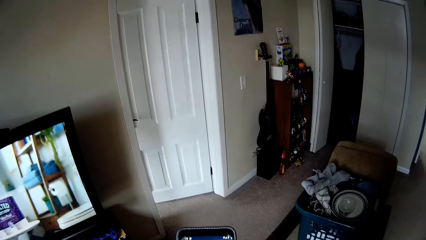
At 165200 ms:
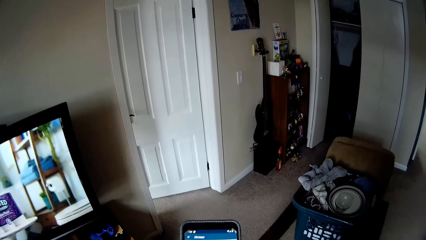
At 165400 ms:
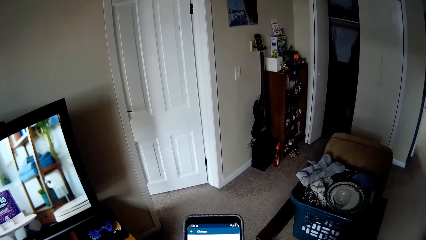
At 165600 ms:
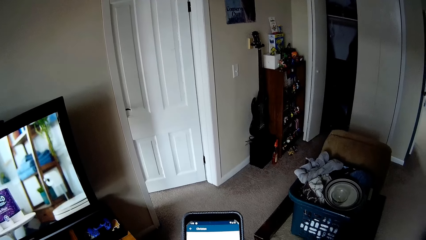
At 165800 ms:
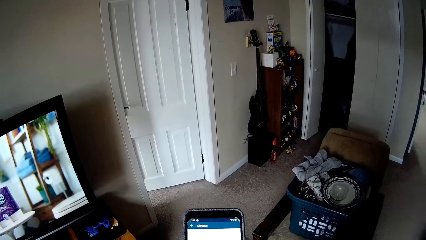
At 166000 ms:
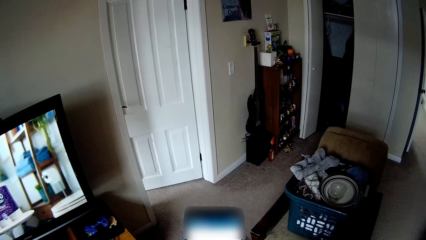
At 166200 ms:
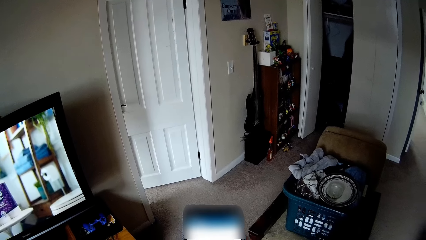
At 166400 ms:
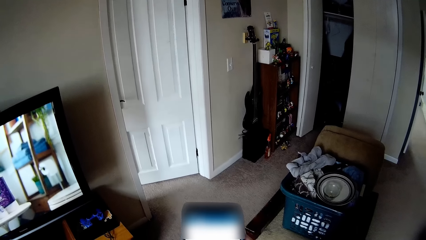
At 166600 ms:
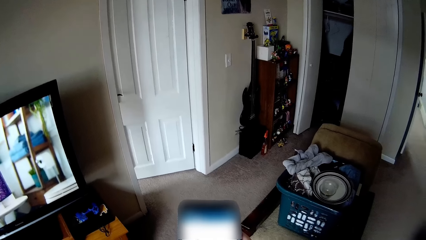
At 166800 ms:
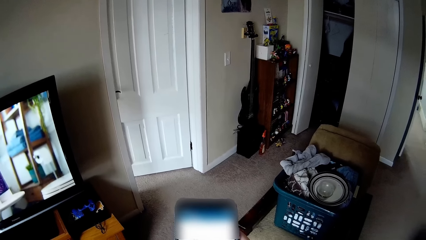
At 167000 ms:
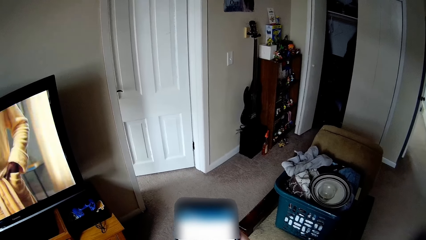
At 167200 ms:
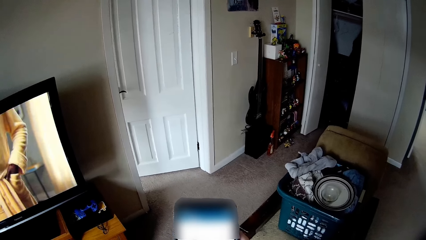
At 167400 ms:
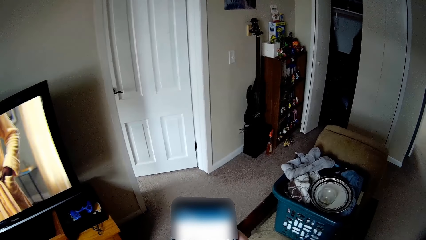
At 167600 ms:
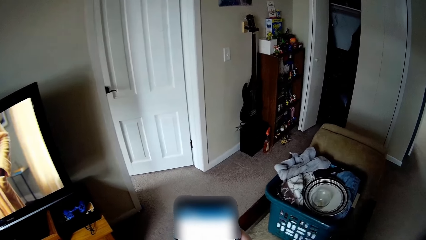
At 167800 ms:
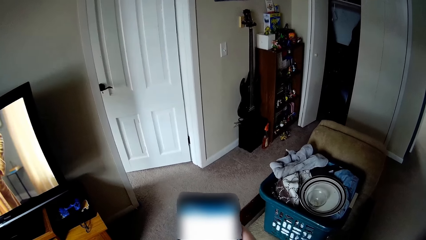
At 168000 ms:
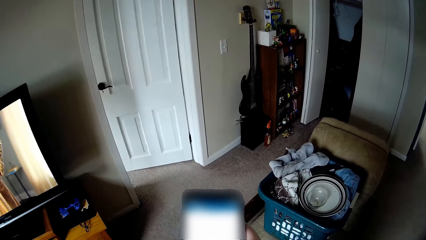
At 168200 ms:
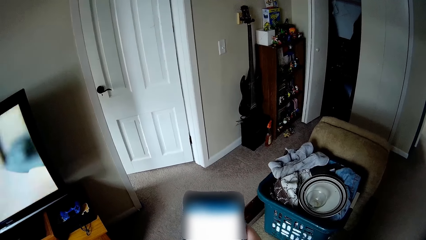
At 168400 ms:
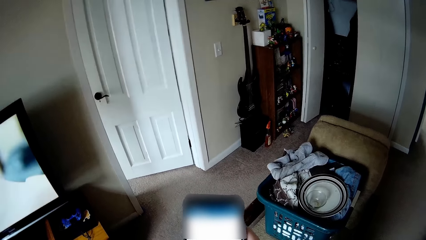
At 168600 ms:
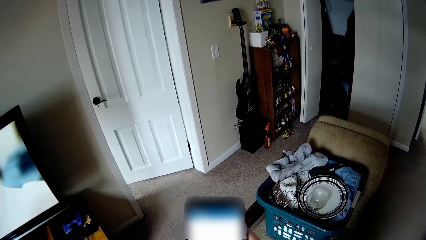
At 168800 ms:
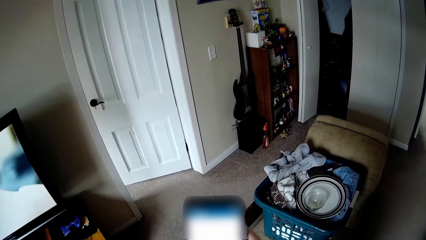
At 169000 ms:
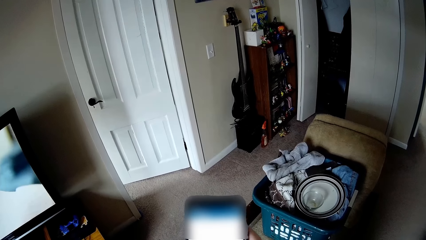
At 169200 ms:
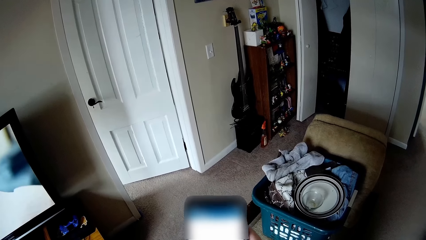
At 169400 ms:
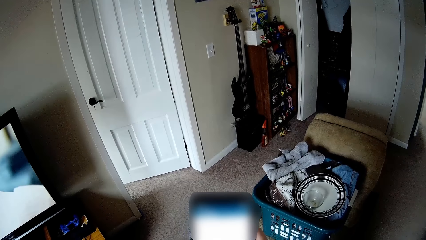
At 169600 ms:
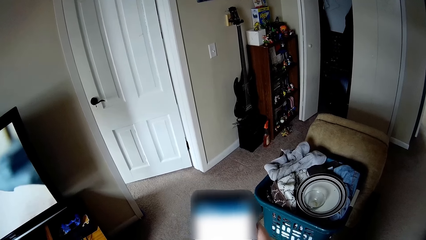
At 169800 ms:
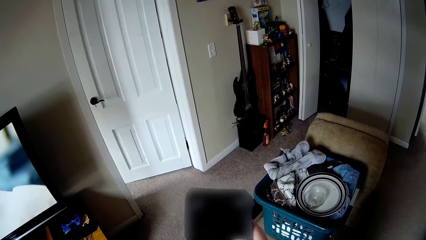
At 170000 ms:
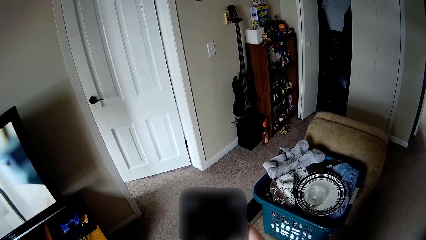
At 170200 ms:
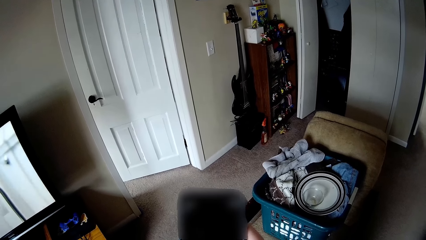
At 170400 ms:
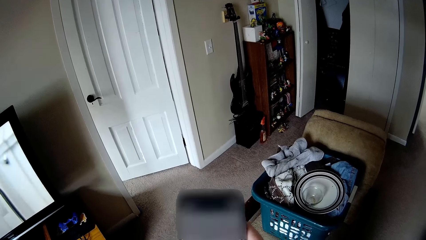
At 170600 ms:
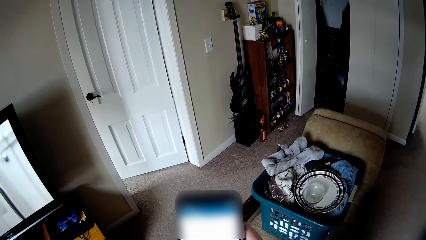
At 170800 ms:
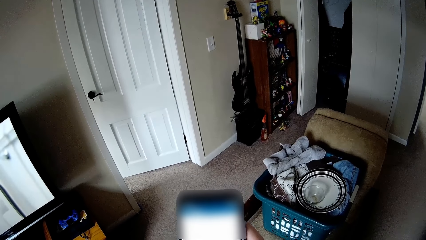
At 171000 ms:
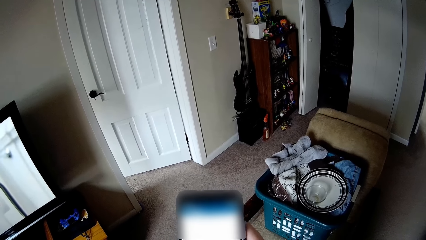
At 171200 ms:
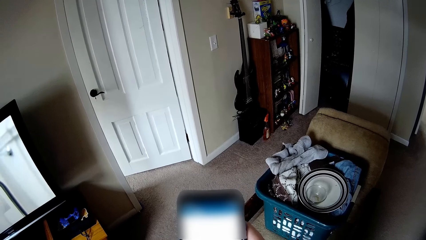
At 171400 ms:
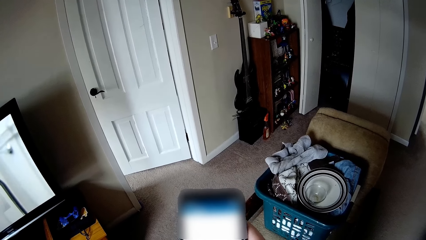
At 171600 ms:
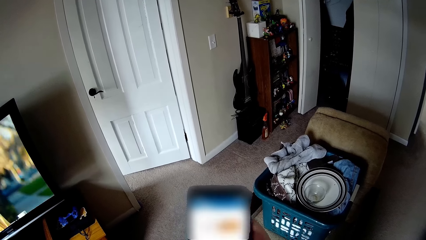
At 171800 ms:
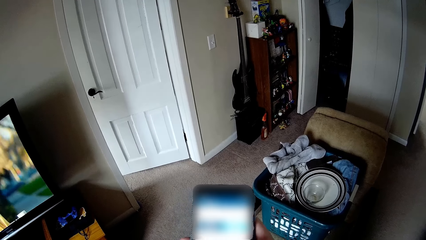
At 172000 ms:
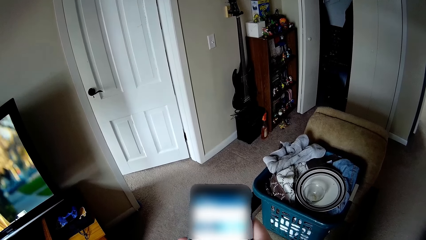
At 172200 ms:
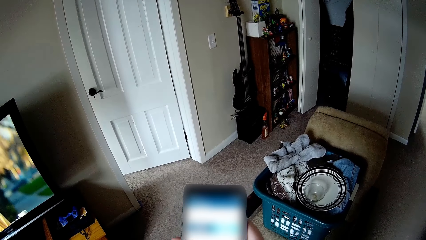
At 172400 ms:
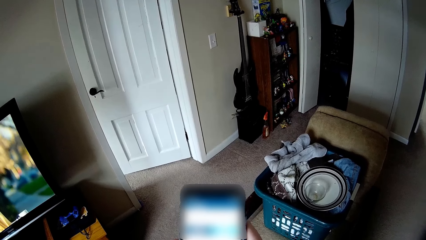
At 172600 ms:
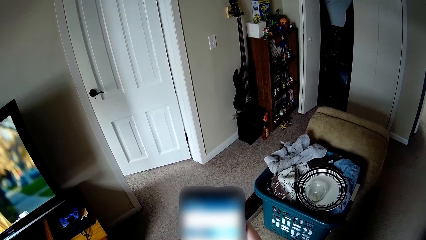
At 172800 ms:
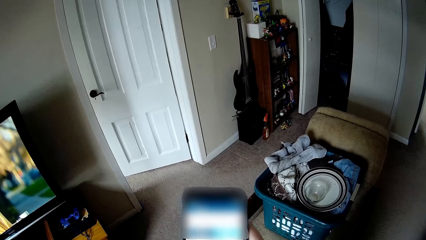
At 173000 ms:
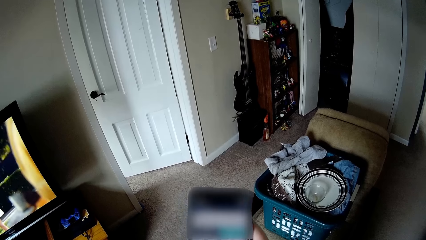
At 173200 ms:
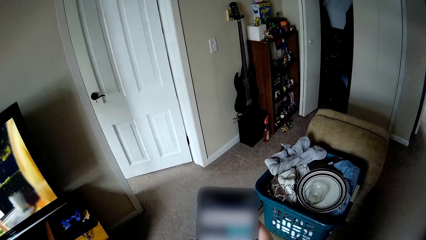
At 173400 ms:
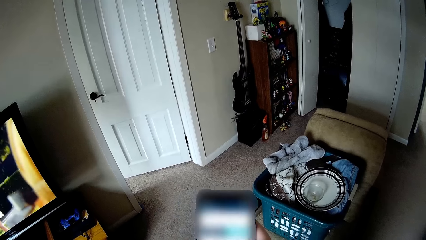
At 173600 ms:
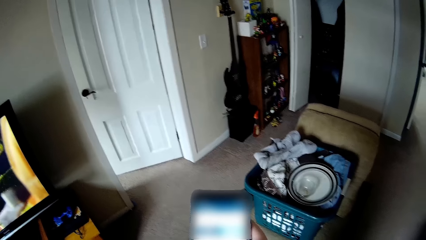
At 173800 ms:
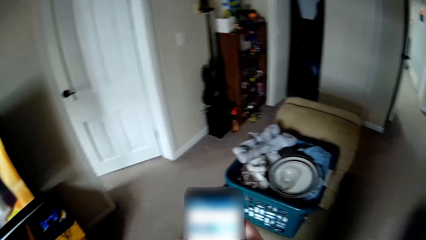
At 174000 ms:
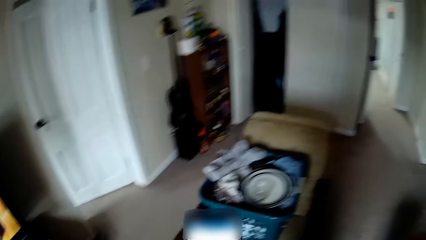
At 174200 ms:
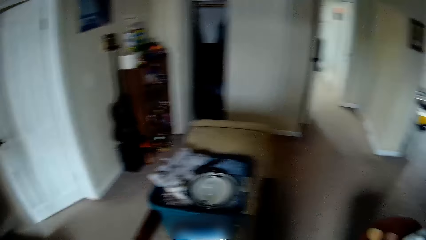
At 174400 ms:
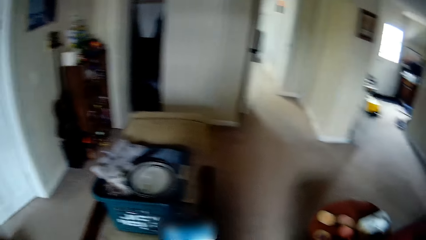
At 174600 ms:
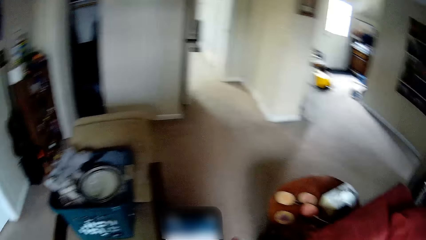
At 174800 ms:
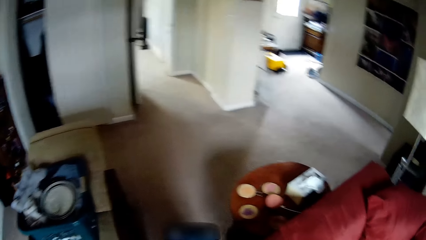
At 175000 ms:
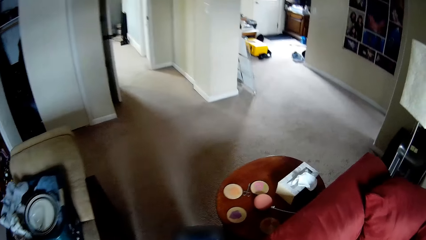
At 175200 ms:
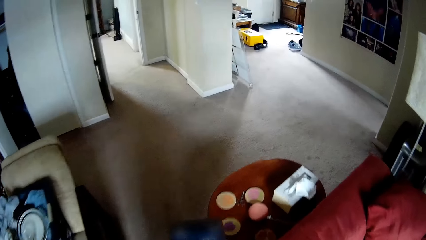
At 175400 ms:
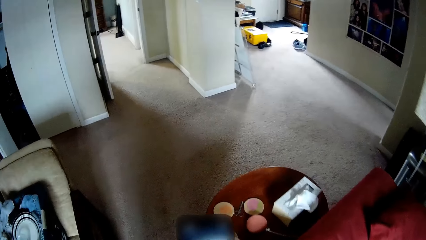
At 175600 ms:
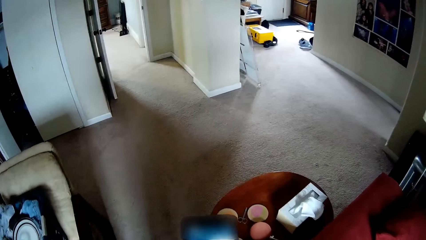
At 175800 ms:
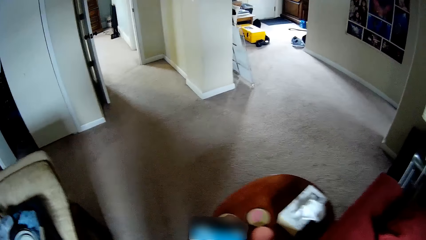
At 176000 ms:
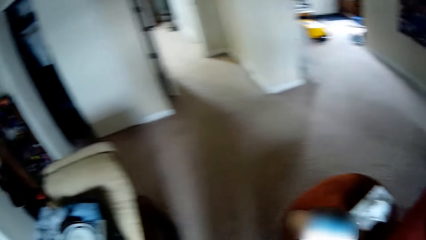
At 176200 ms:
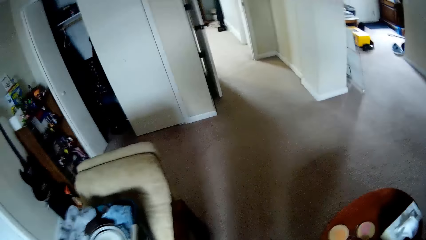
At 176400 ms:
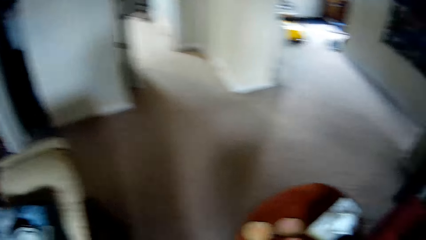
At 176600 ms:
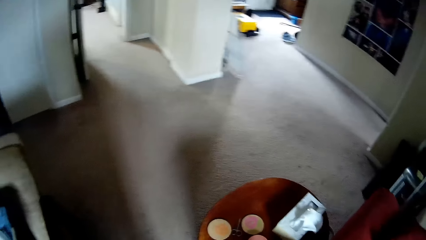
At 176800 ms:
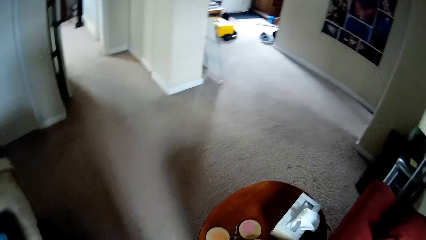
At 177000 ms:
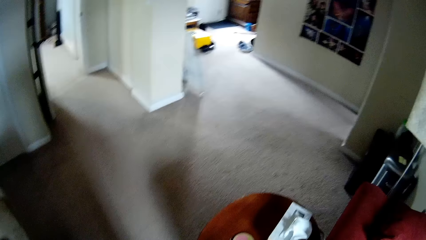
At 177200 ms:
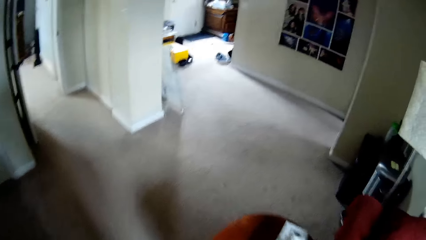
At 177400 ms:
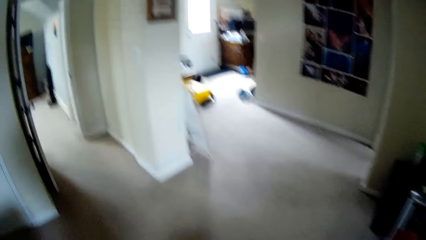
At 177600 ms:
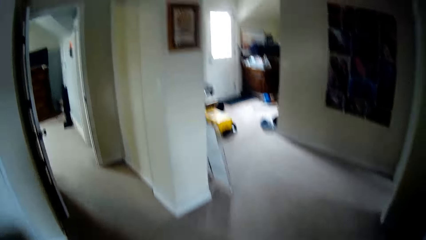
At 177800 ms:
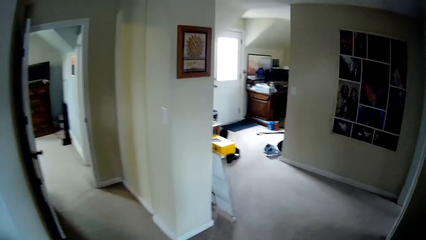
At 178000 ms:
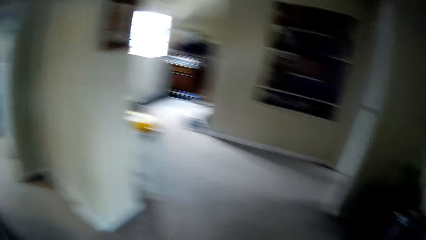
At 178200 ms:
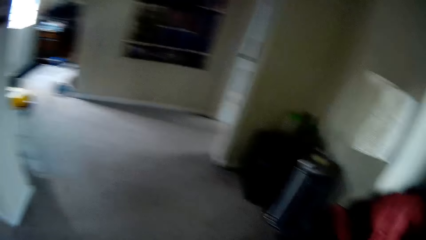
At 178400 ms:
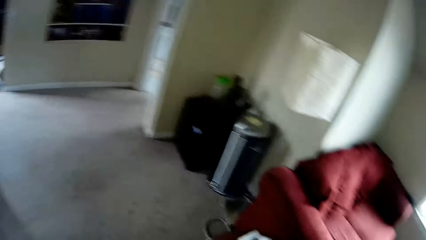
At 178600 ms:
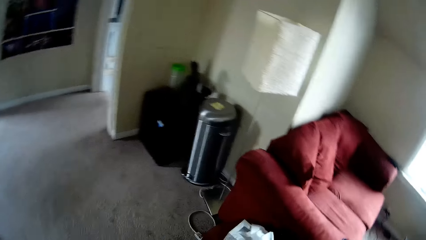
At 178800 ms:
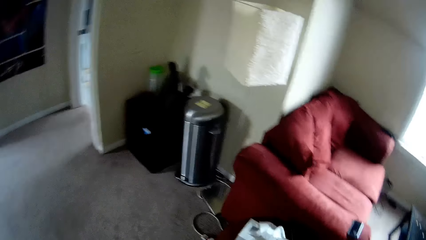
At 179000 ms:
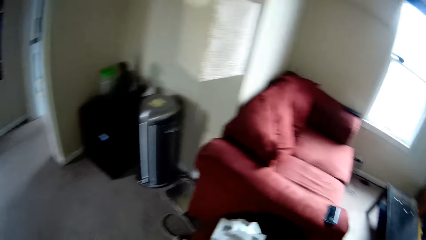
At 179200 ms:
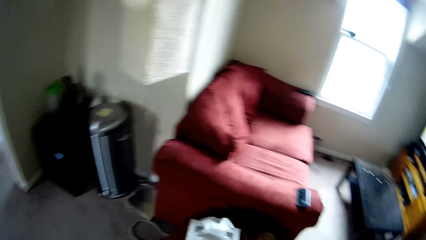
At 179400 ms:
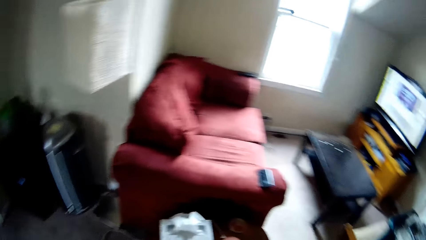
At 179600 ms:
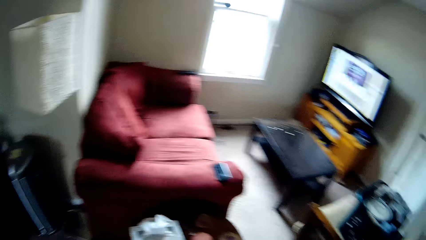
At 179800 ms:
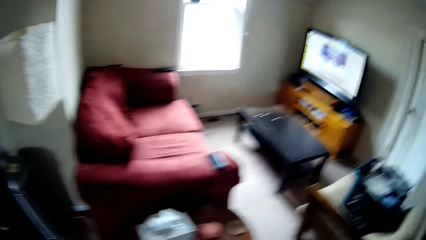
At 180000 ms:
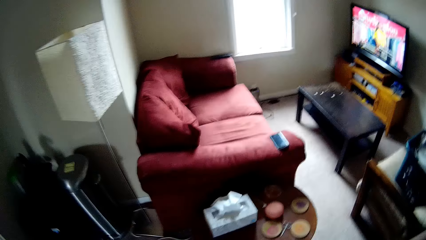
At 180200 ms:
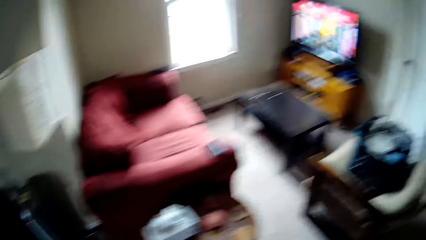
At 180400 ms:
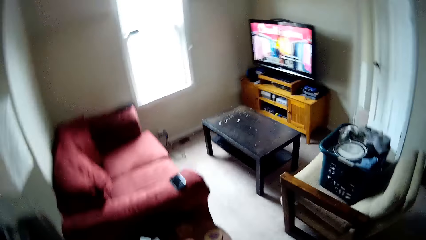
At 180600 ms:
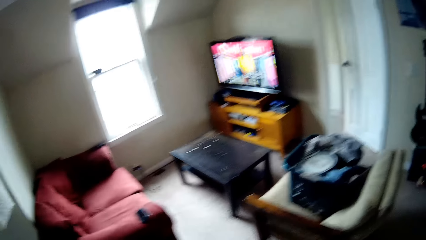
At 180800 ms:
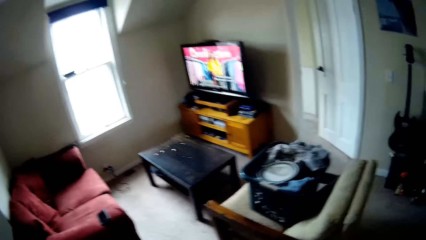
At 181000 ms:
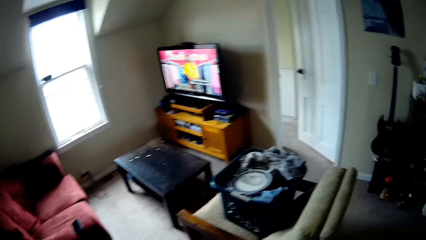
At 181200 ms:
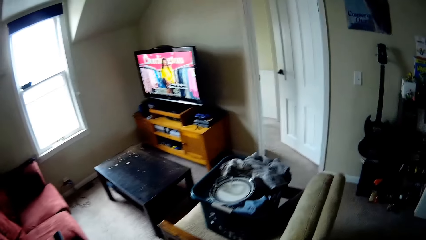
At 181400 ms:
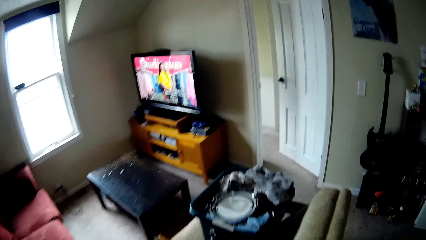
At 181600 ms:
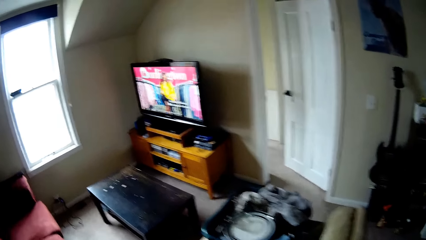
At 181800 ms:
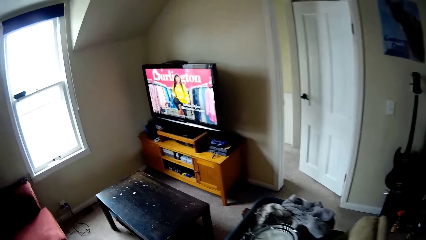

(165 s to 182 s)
The camera wearer operates the phone. They look around. They walk towards another room.
